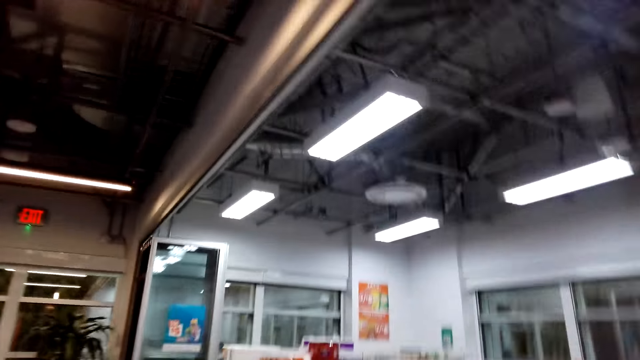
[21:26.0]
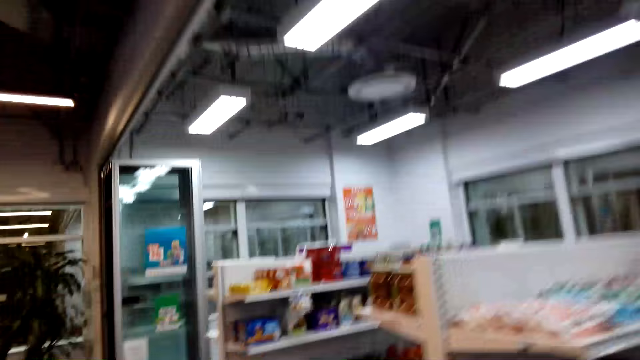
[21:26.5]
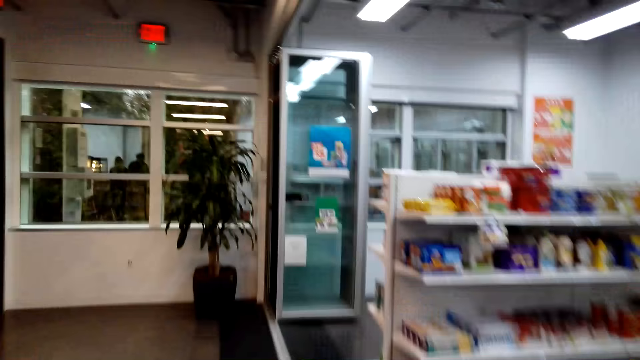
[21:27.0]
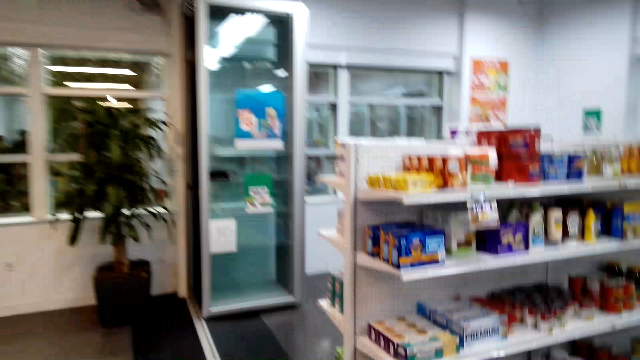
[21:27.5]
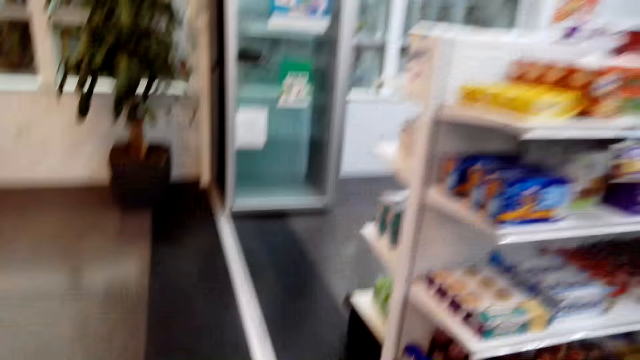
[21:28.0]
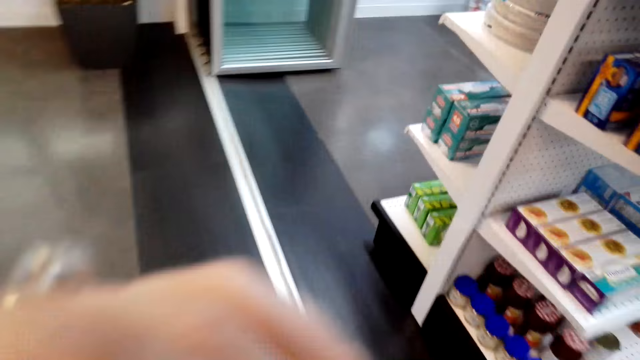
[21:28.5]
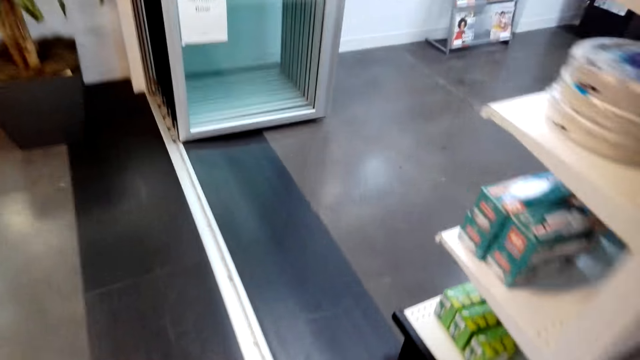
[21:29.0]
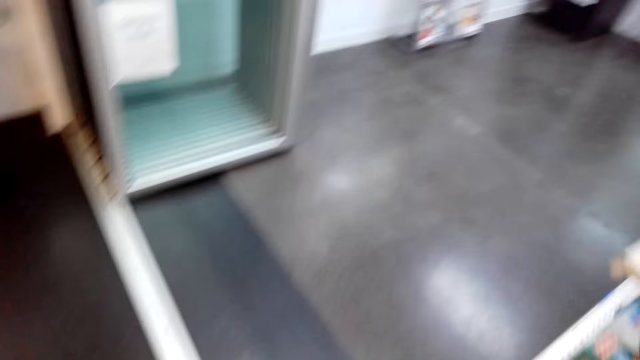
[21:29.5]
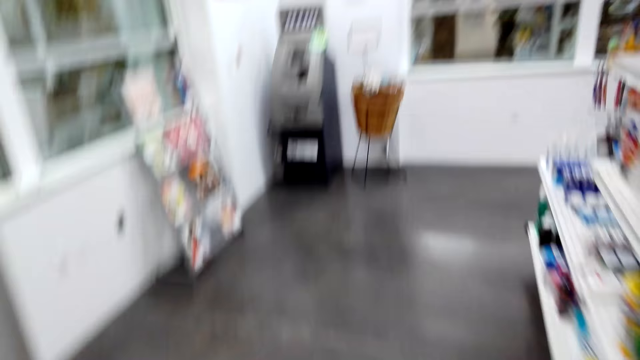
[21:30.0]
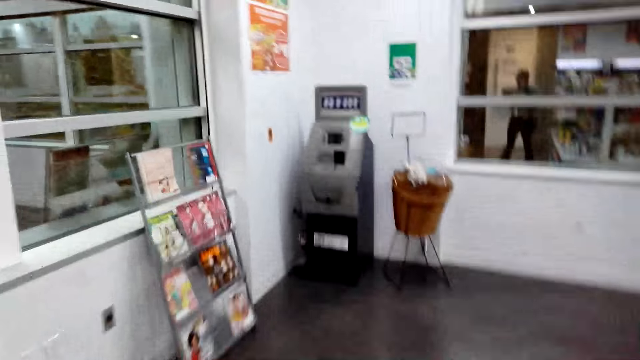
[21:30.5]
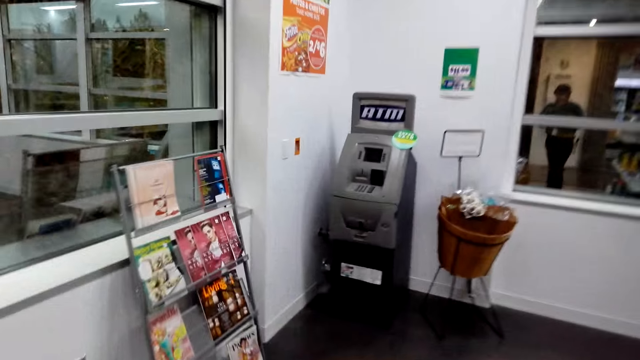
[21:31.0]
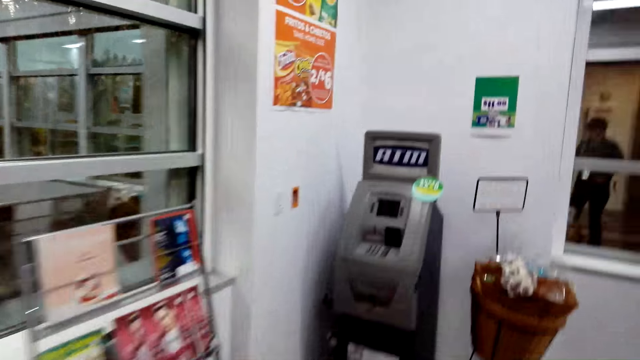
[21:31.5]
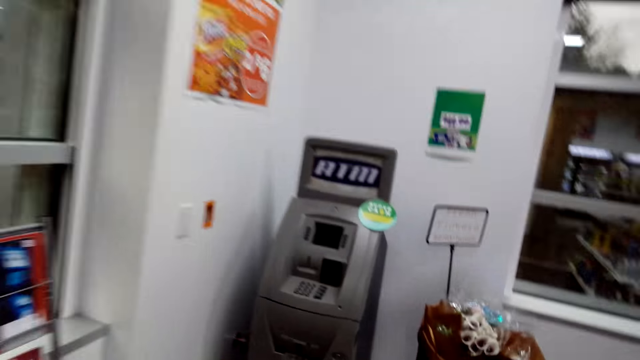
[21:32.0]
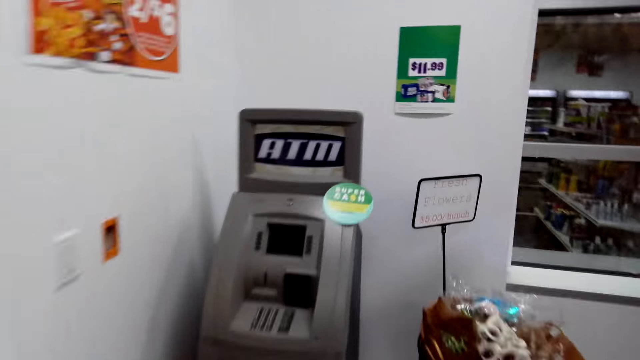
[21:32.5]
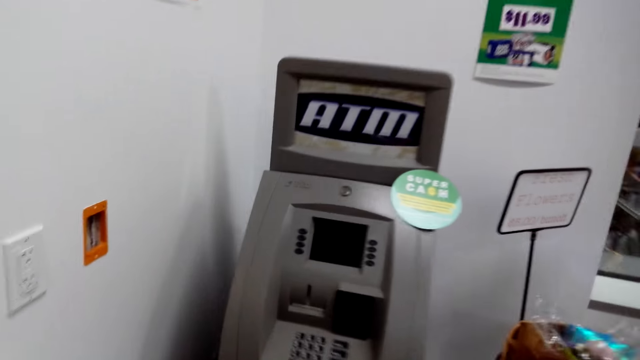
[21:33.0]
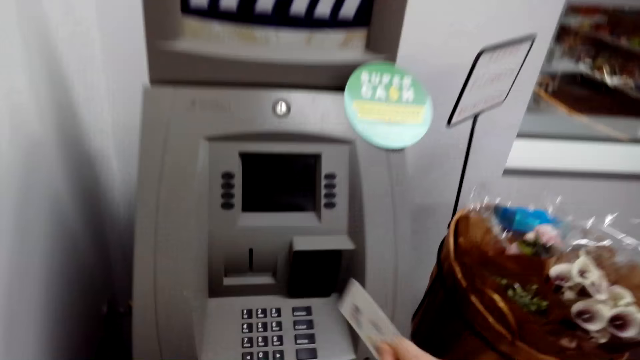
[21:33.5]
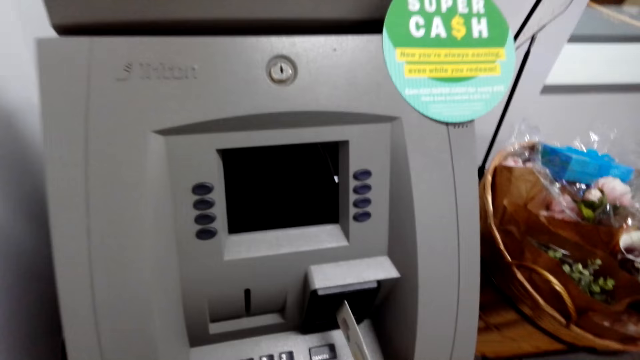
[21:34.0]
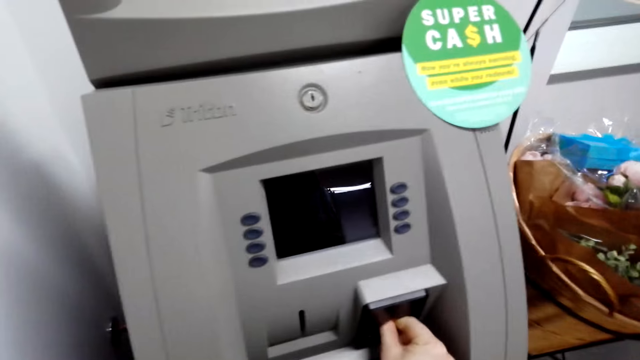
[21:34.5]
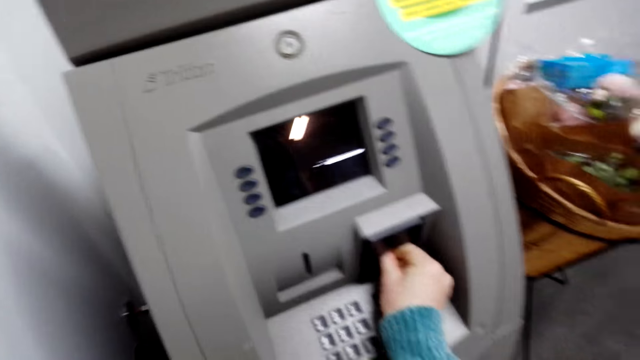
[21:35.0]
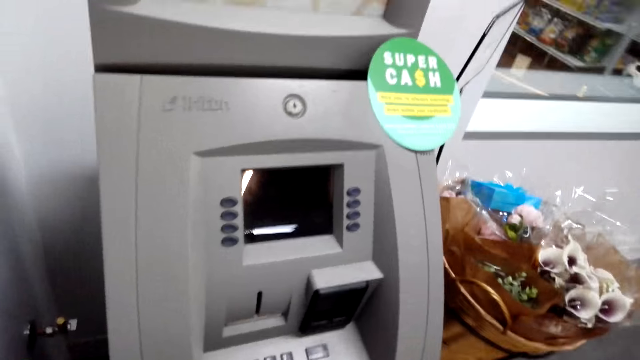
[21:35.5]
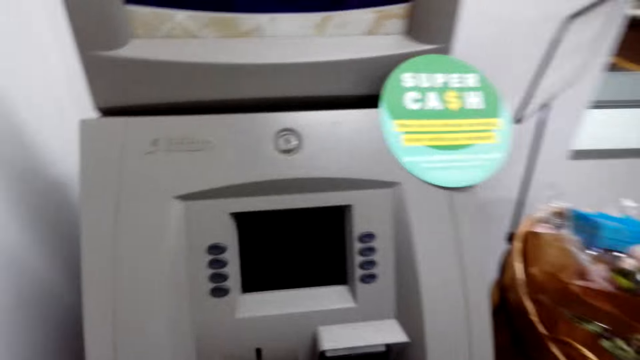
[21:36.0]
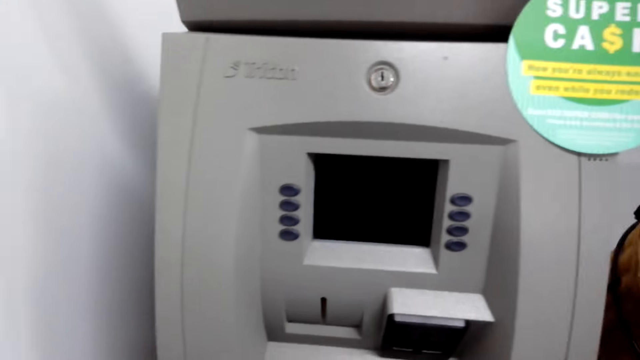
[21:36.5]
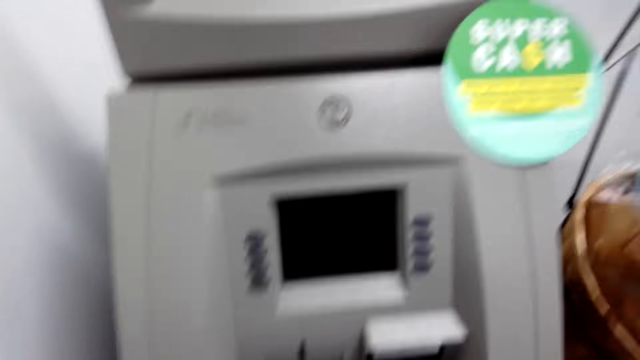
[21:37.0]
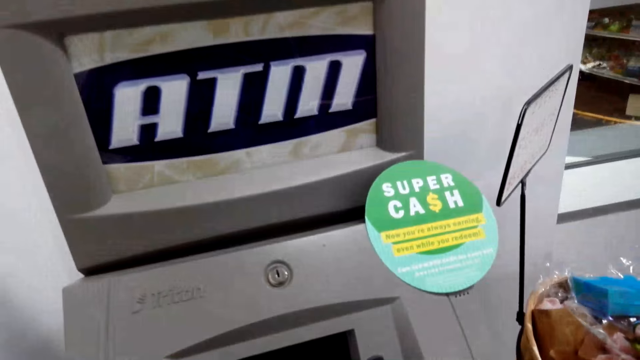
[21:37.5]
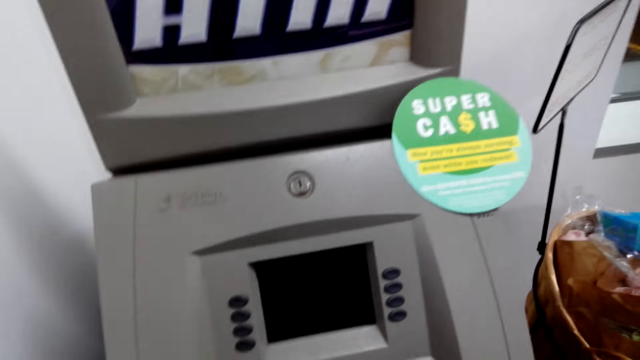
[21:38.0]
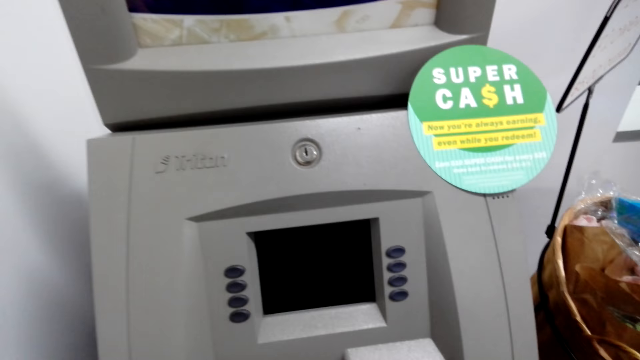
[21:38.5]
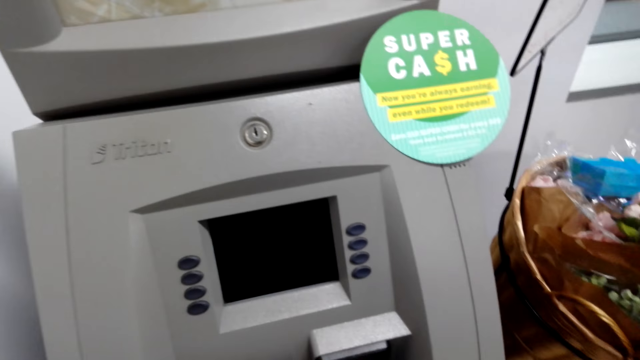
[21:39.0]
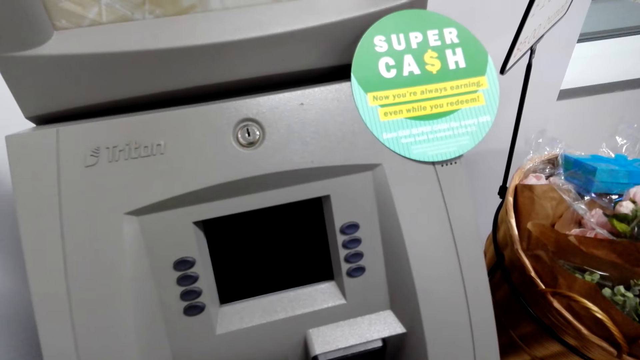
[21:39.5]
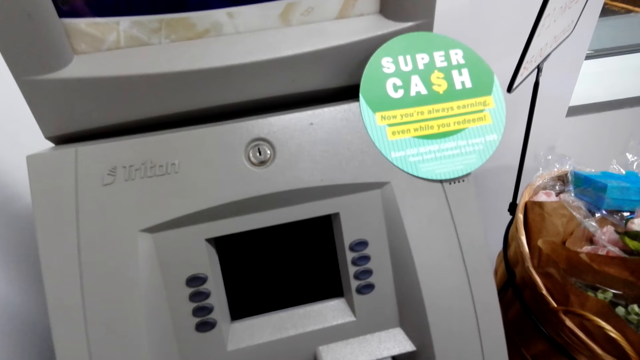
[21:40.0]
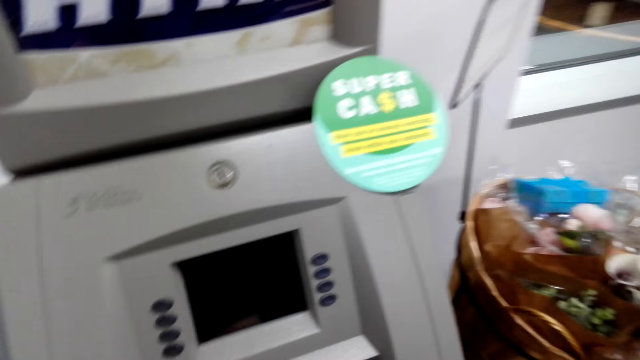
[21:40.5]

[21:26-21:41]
The camera wearer walks around. They insert the ATM machine card in the machine. They walk in the room.

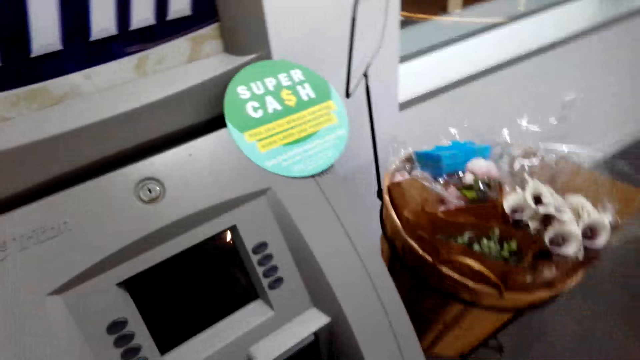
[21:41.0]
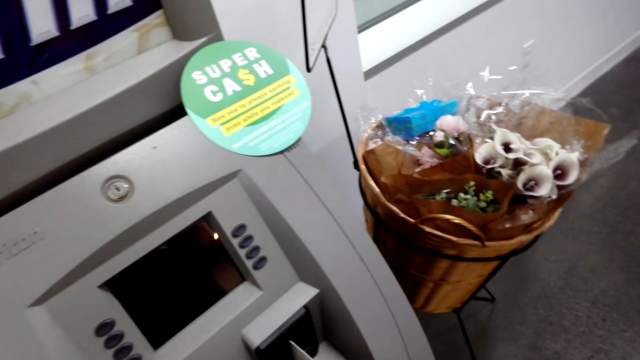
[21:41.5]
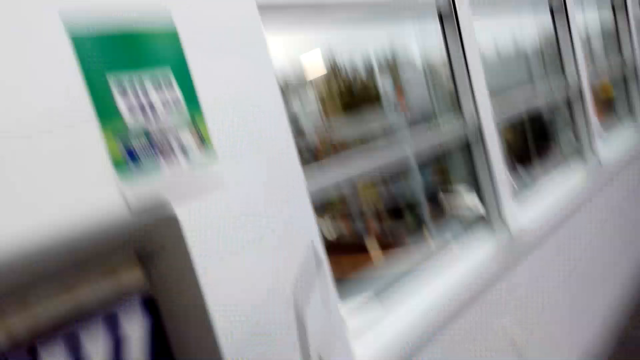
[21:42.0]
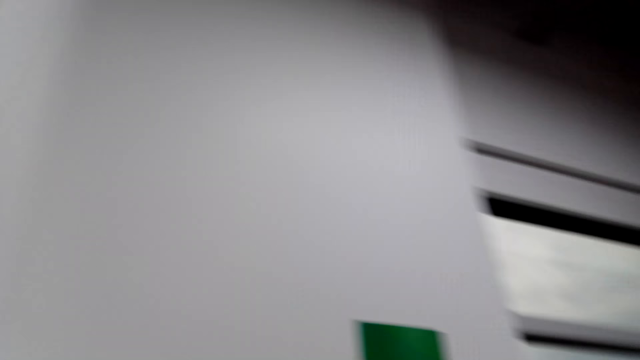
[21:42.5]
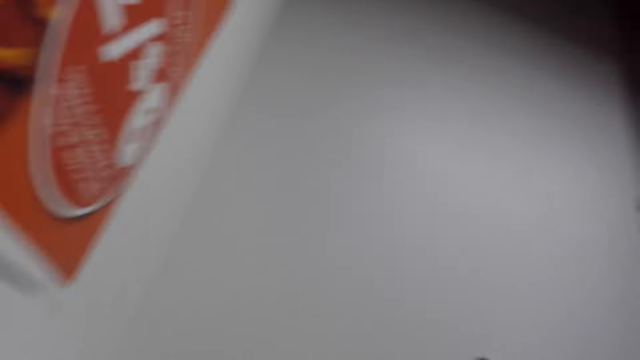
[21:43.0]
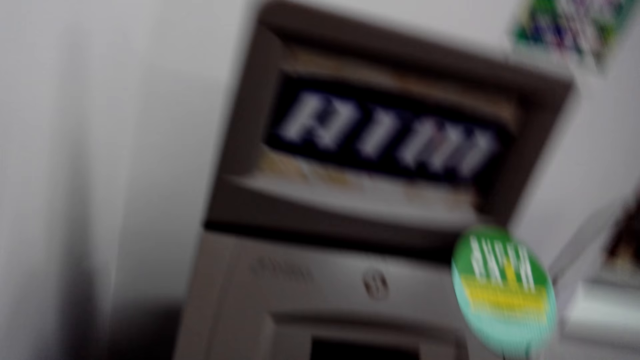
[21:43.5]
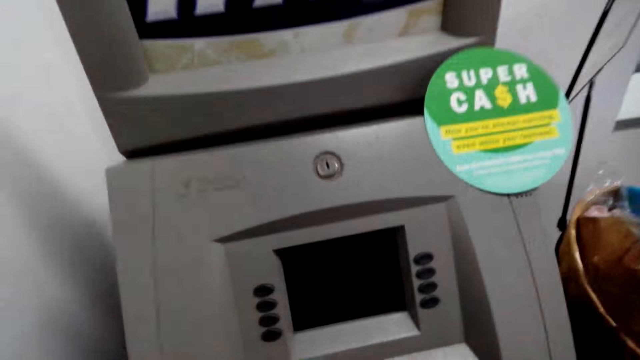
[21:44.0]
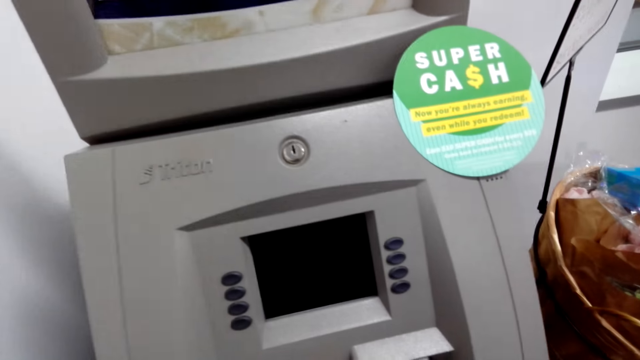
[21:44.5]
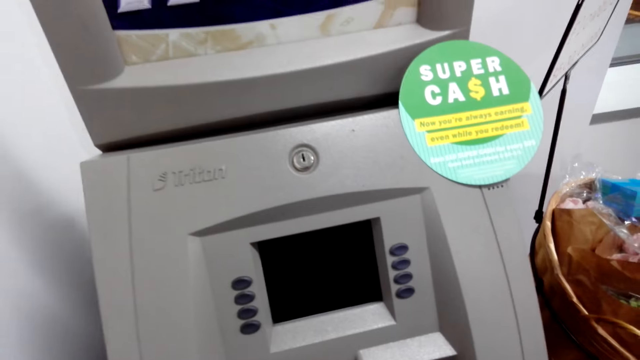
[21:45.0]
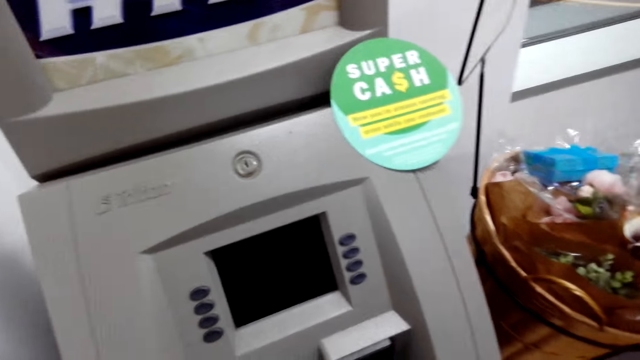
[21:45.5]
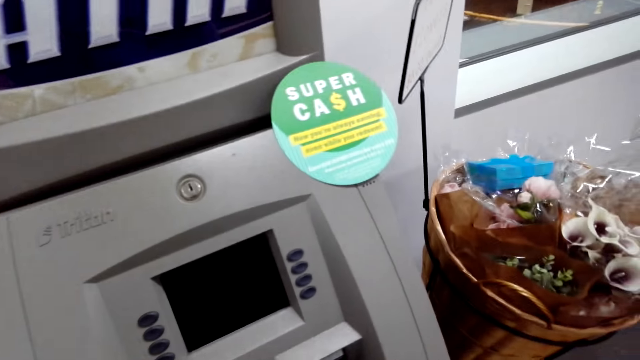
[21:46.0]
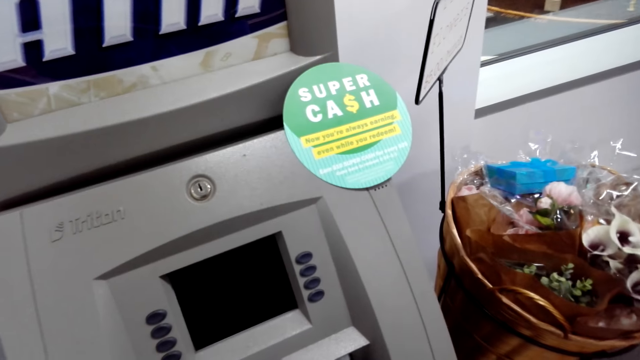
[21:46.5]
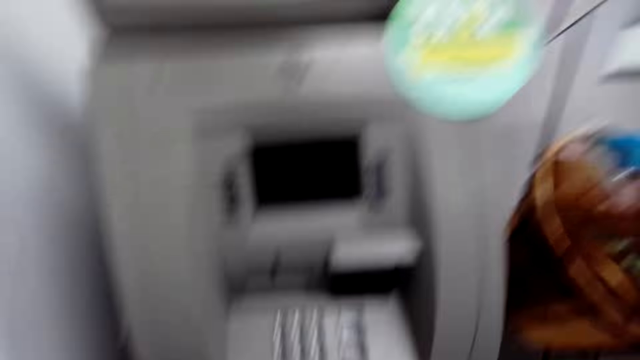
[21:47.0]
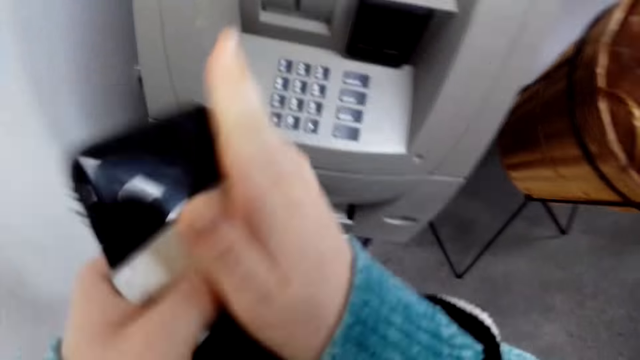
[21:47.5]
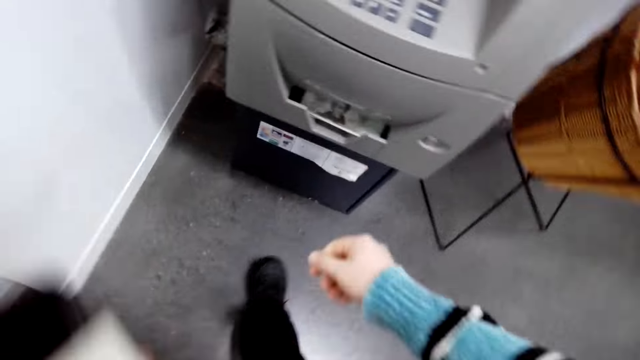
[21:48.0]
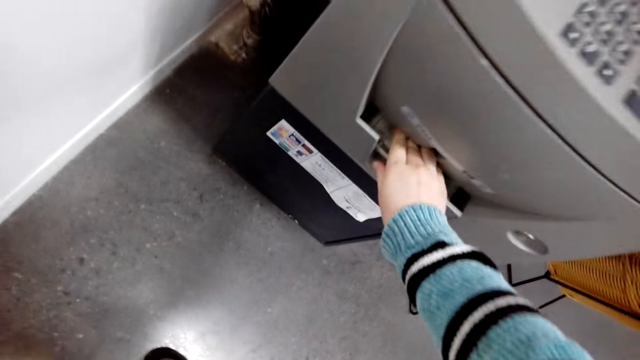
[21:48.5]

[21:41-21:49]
The camera wearer dials the number keys. They rub the phone.
